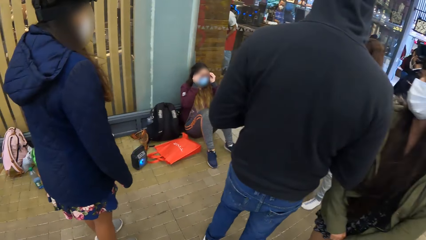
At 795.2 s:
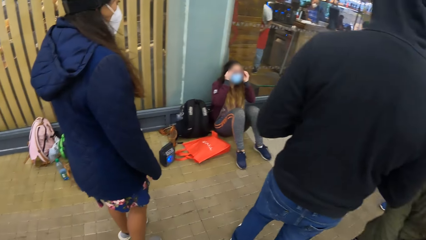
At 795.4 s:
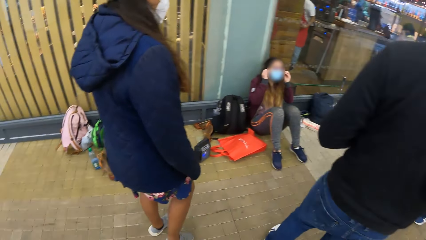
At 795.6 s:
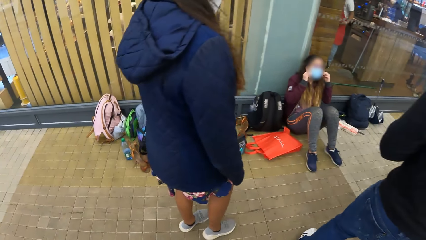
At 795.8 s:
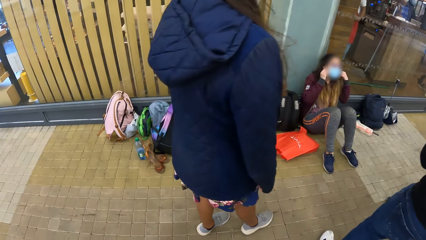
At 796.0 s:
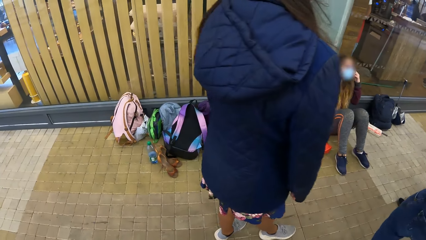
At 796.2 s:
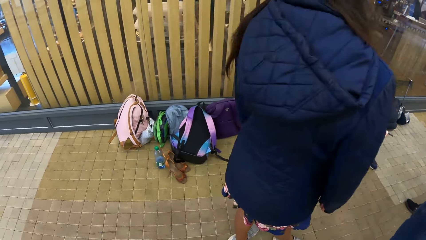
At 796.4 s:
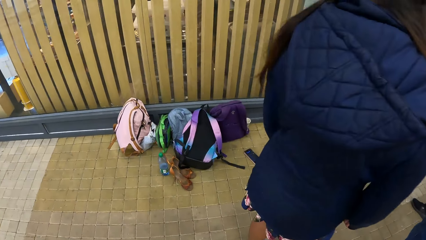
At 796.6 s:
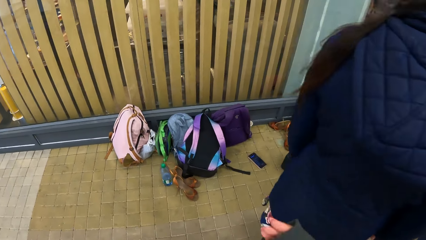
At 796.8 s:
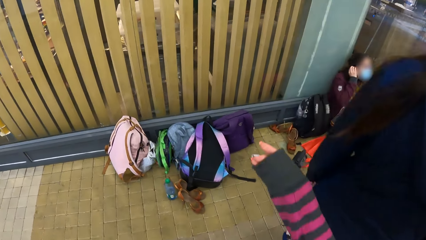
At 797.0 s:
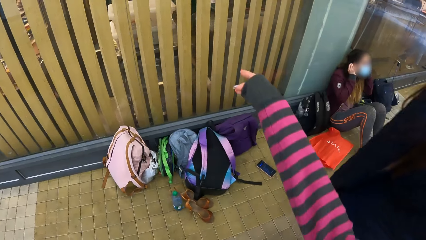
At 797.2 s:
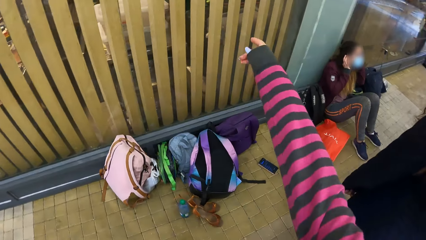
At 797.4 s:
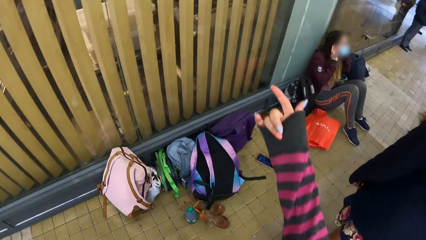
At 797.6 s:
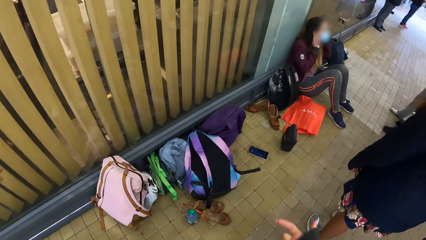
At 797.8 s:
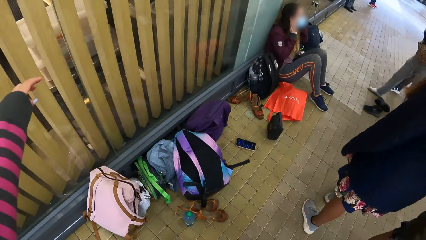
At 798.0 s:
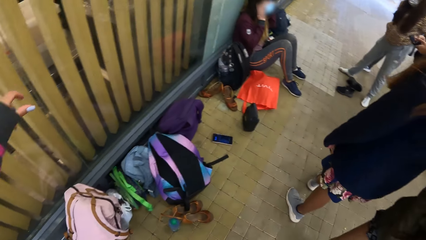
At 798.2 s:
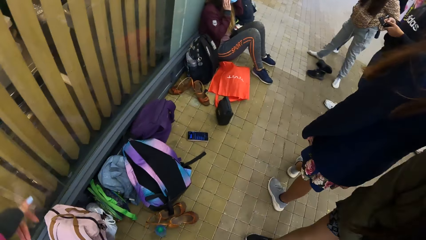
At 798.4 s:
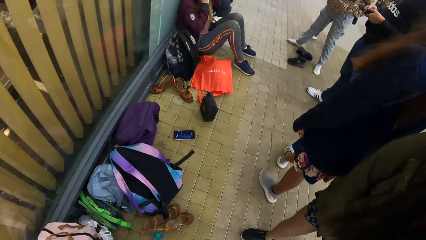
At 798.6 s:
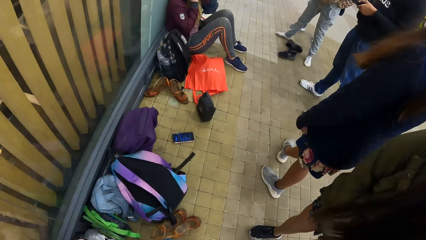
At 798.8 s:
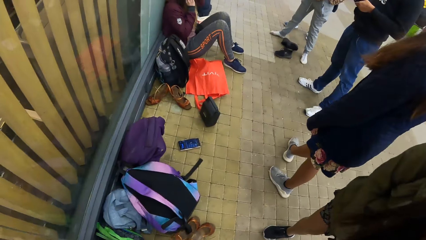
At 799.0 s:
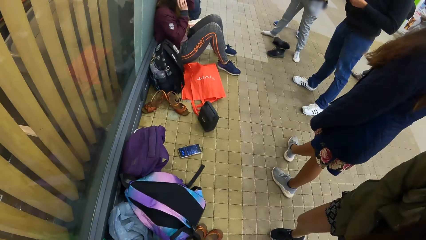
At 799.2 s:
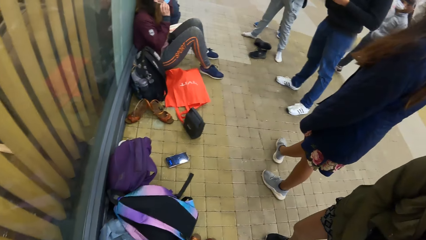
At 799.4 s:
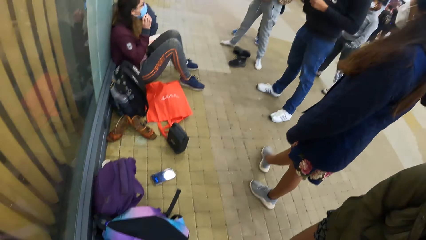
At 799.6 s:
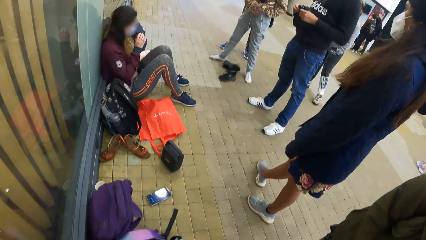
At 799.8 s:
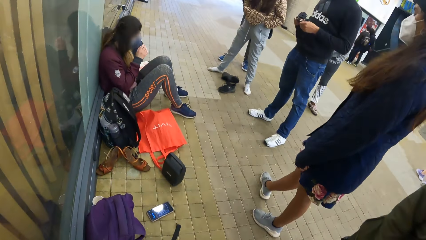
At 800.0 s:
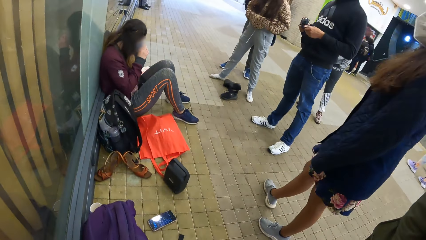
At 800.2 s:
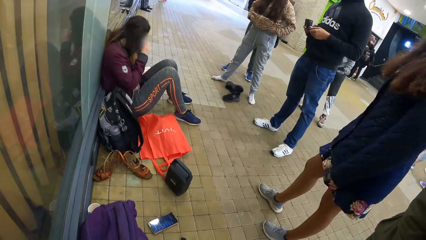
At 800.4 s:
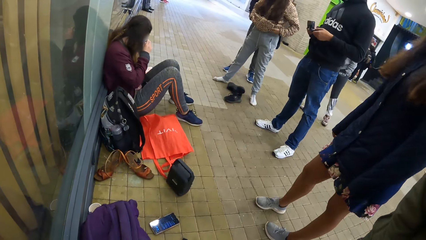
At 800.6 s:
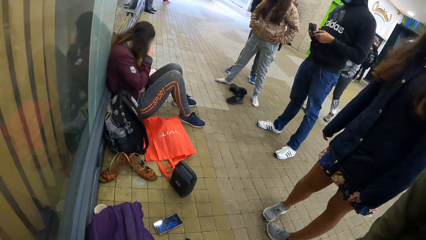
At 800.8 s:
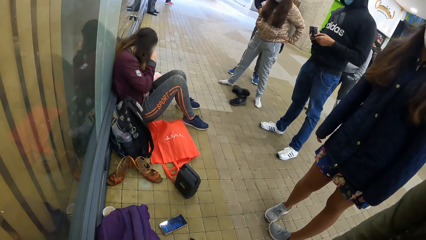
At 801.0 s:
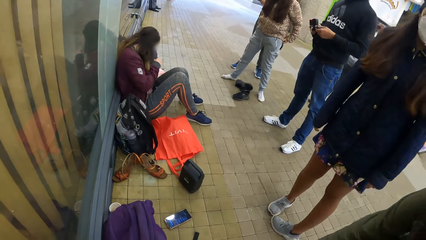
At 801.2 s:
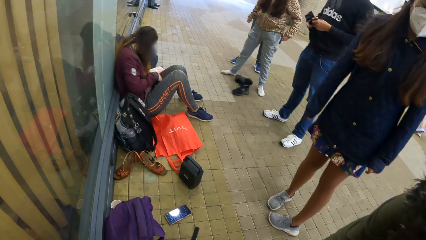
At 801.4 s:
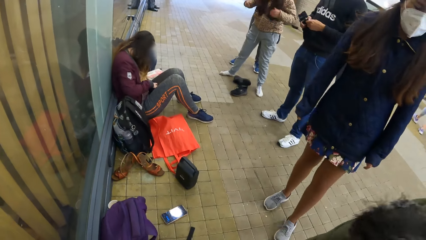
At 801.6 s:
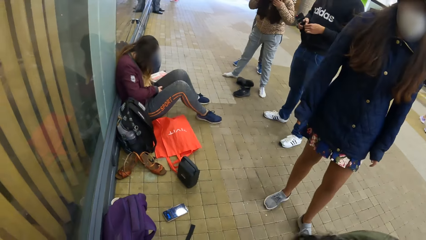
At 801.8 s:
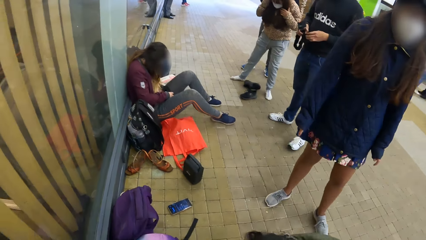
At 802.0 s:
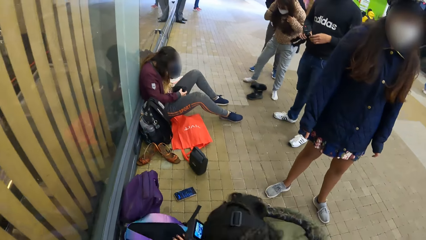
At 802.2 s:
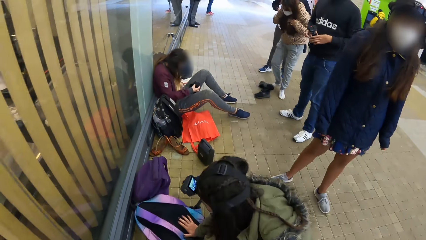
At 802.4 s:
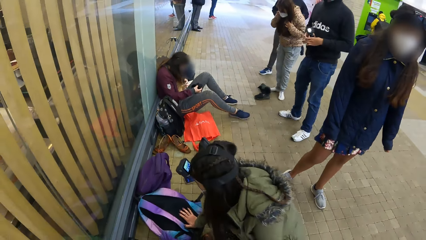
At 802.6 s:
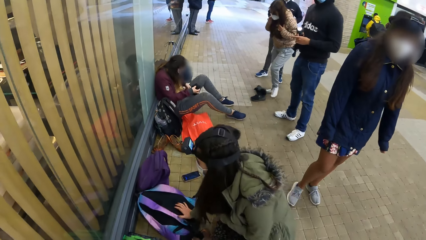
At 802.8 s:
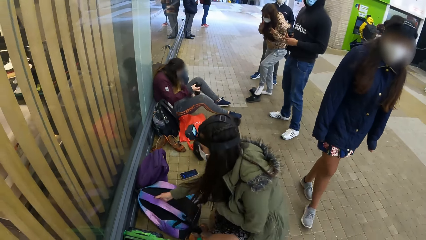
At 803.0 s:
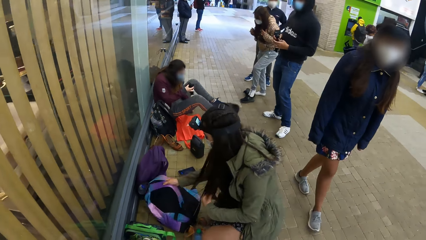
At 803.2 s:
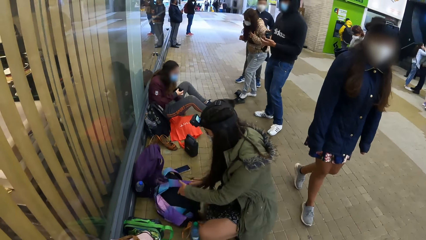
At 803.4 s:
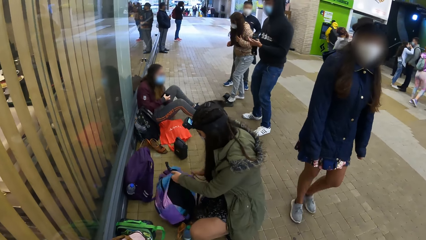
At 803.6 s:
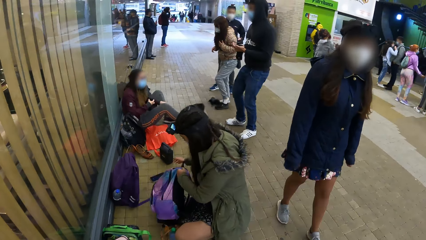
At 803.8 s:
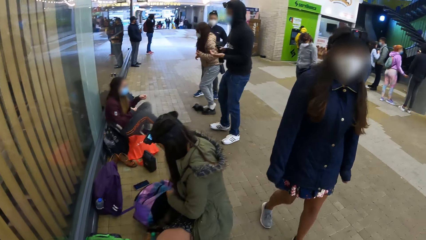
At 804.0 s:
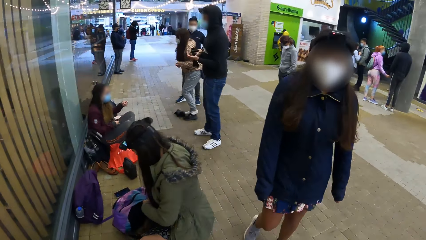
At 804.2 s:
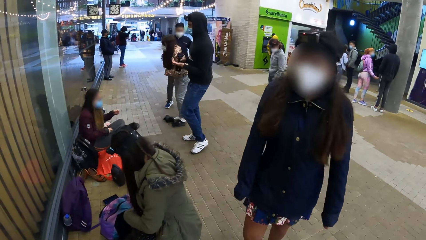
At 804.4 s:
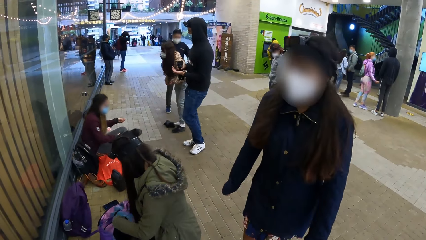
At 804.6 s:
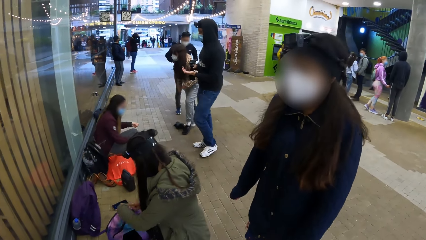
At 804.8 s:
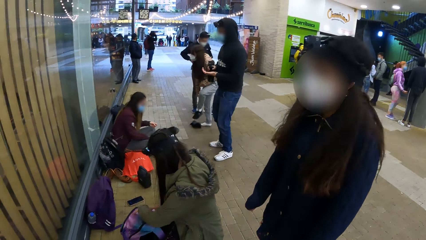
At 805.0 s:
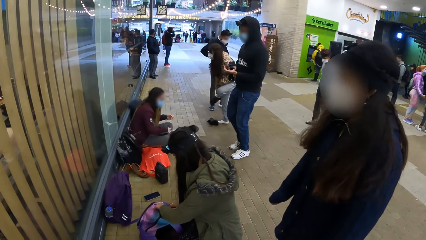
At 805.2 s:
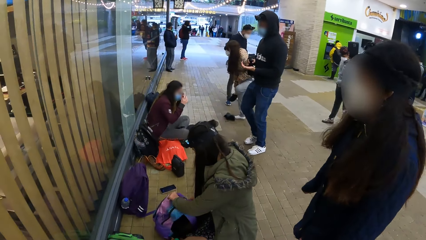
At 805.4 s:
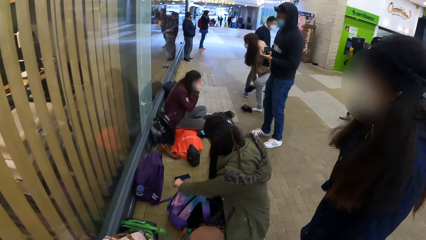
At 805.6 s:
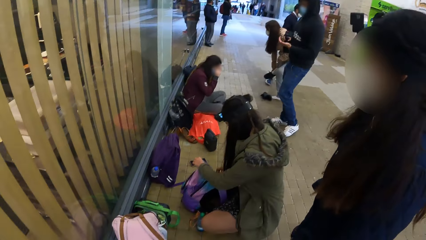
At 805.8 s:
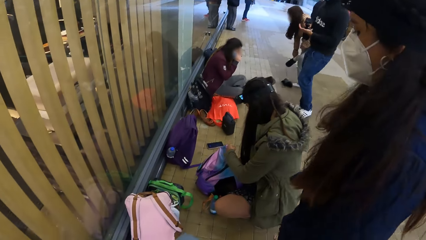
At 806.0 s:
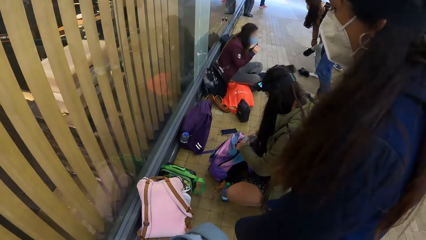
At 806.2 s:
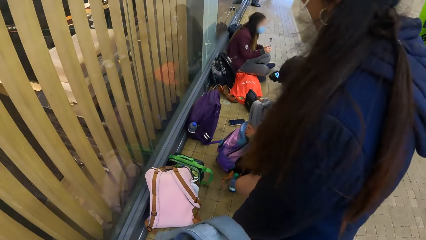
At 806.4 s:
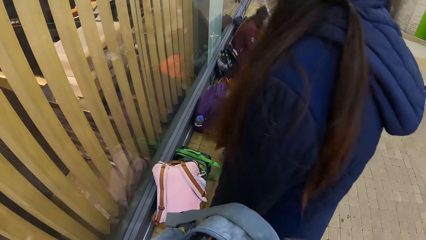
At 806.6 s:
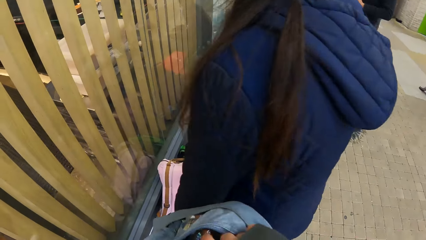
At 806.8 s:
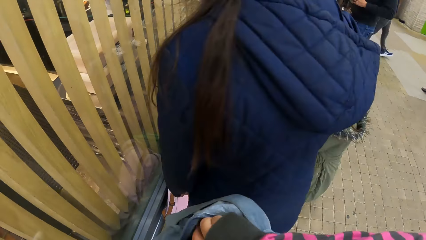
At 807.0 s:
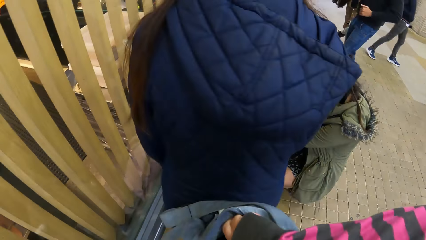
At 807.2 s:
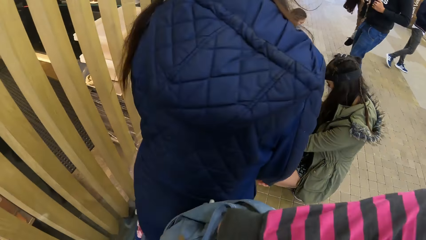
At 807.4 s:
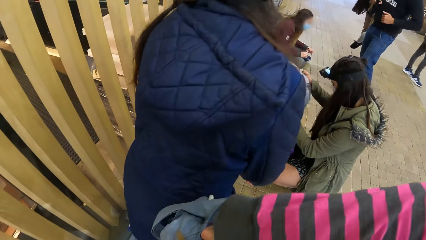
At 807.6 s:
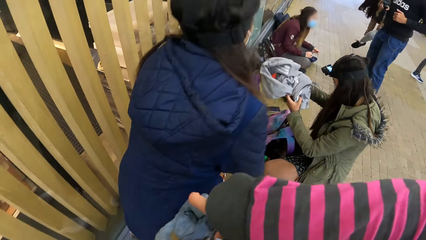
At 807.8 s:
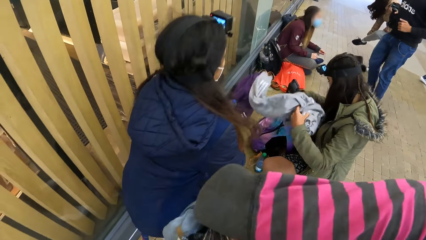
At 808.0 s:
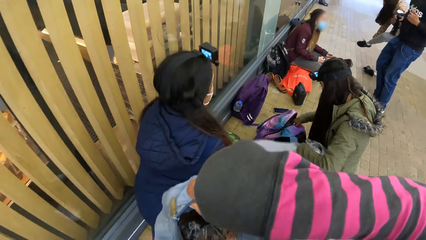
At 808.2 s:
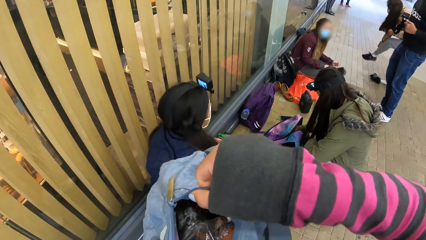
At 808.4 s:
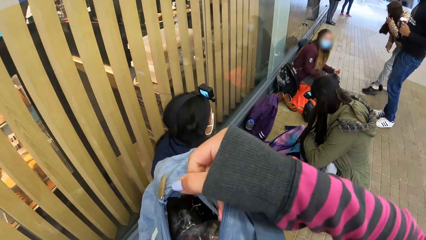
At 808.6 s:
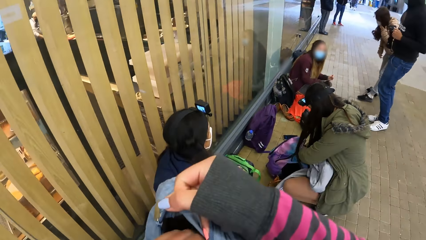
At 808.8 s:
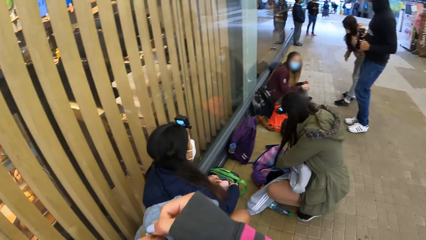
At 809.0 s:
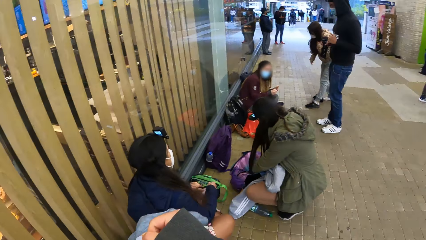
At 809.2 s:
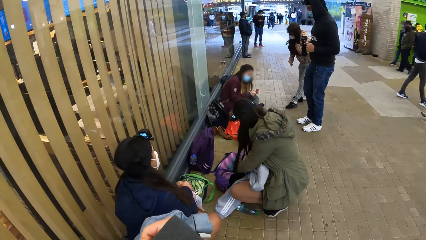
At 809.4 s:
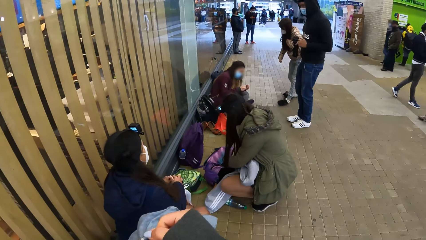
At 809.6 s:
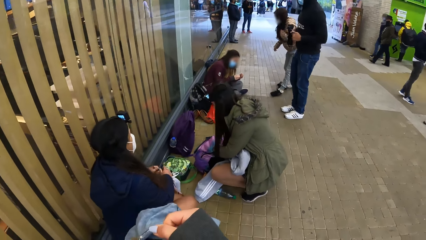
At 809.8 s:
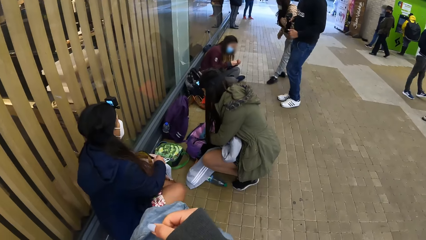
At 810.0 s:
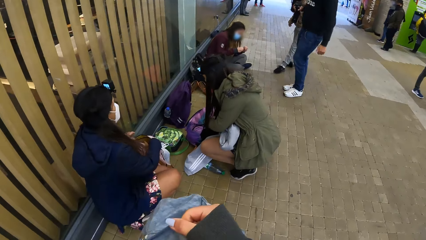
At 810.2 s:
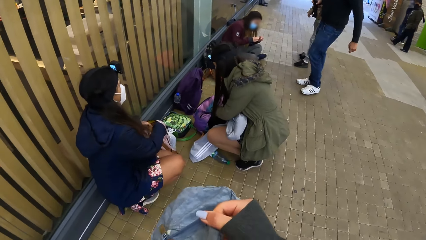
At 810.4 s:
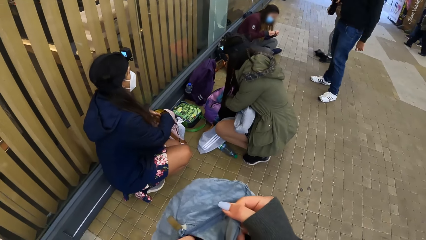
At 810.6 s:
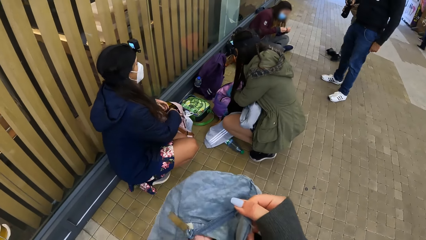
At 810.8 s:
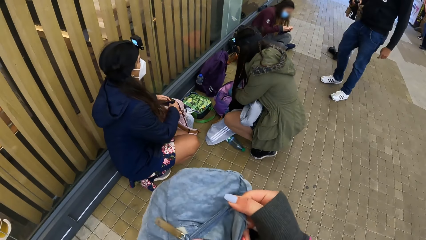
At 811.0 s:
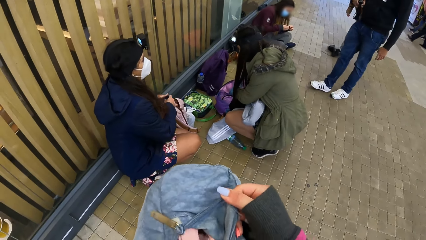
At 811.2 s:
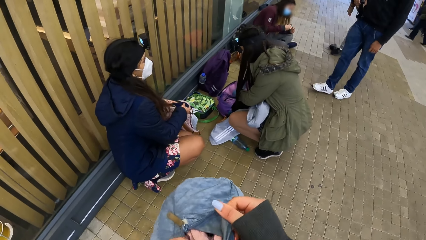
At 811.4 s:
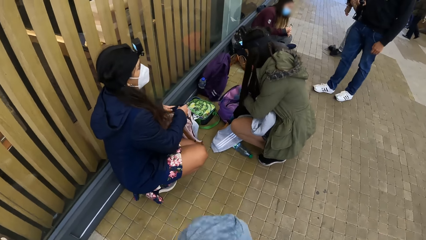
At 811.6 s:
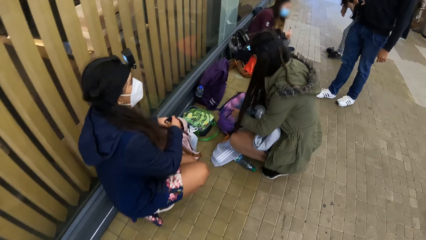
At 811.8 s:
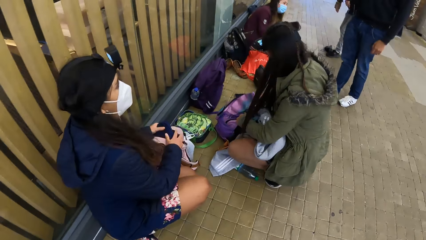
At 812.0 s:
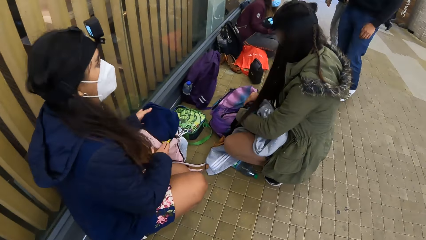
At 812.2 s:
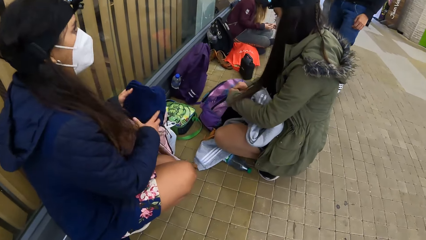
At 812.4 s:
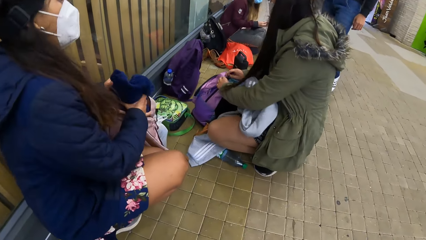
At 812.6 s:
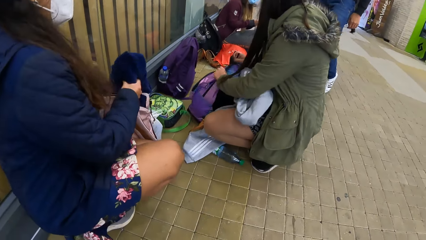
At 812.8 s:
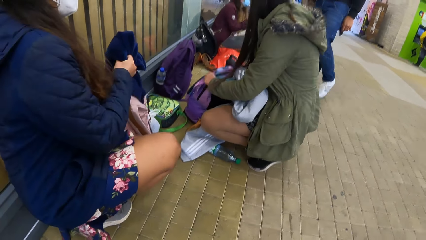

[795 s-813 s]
The camera wearer lifts the right hand. She lifts the left hand. She looks around. A woman picks up the head camera on her lap with her right hand. Another woman places her right hand on a bag on the floor and moves the bag on the floor with her hands. The camera wearer walks back. The second woman opens the bag on the floor with her hands. The camera wearer dips her left hand into a bag in her right hand. She looks around. She moves around the right hand on the bag. A third woman opens the bag on the floor with her hands. The camera wearer lifts the bag with the right hand. The third woman removes joggers from the bag on the floor with her hands.
